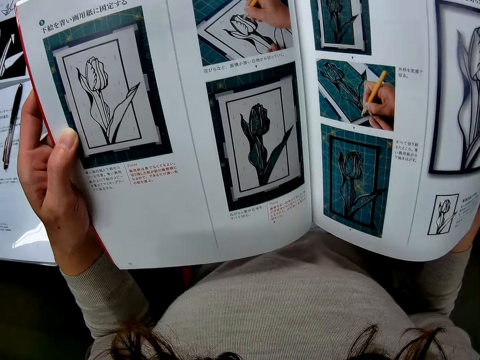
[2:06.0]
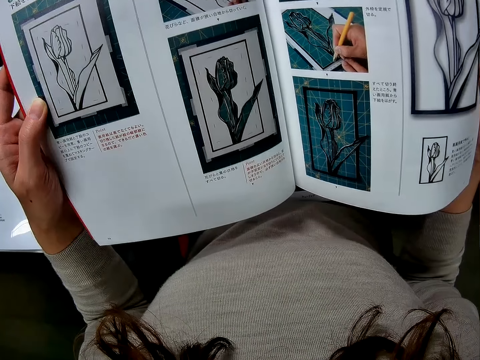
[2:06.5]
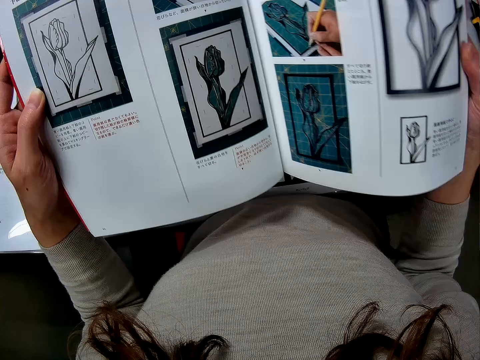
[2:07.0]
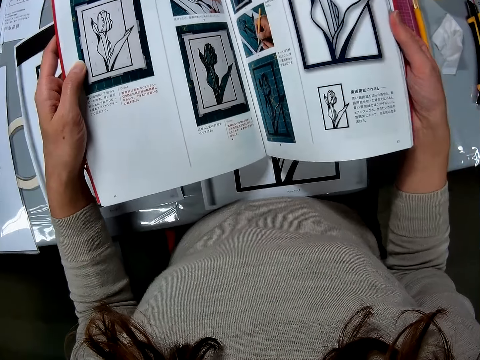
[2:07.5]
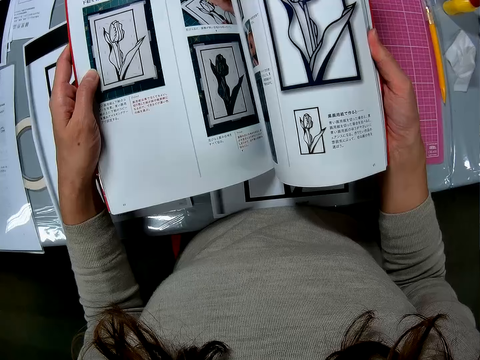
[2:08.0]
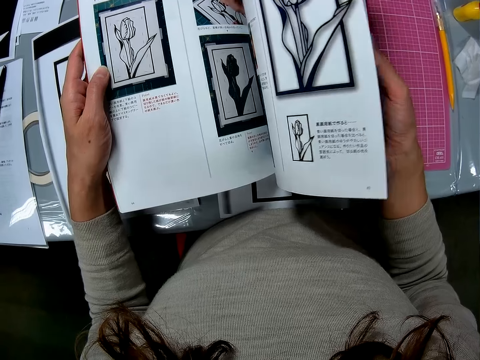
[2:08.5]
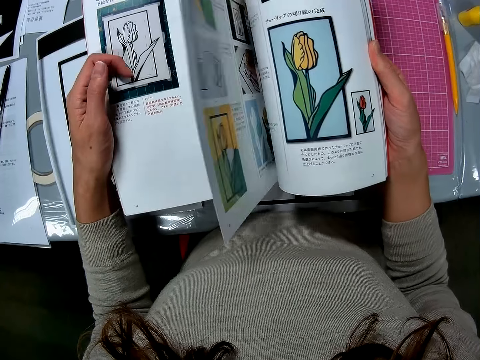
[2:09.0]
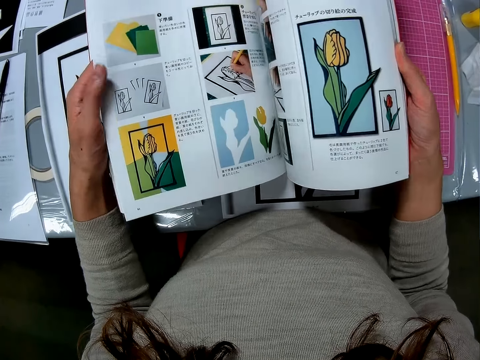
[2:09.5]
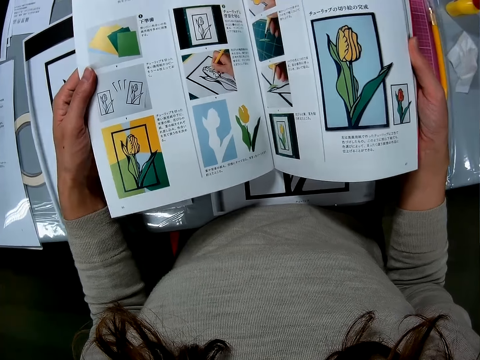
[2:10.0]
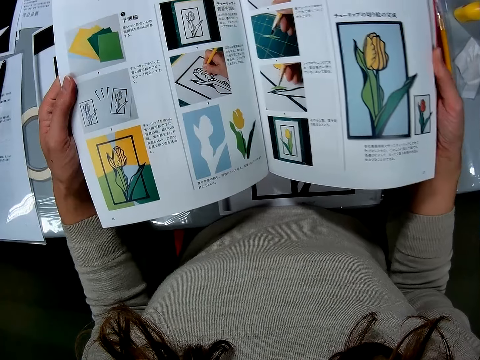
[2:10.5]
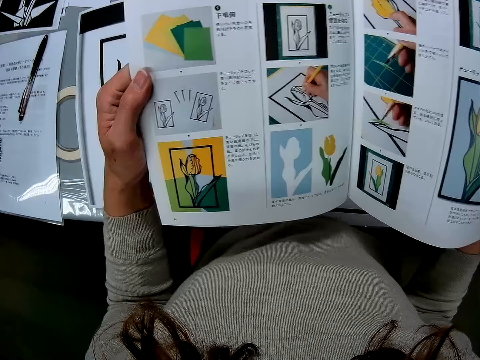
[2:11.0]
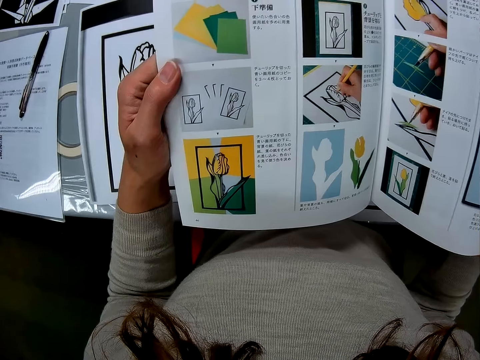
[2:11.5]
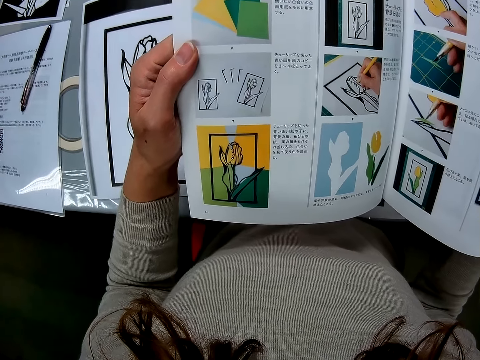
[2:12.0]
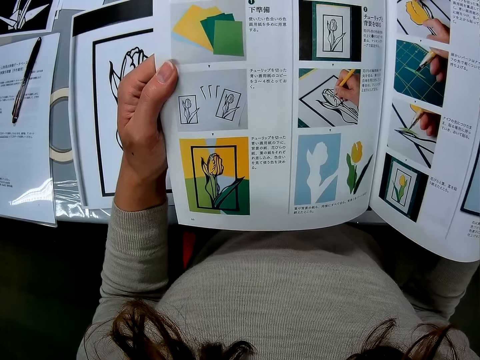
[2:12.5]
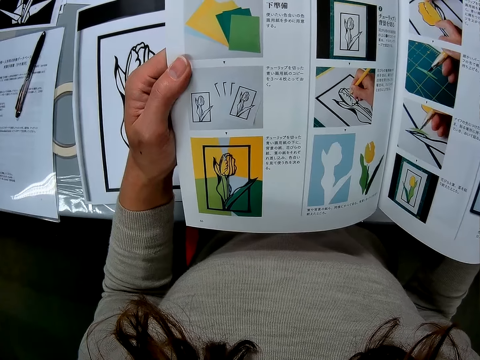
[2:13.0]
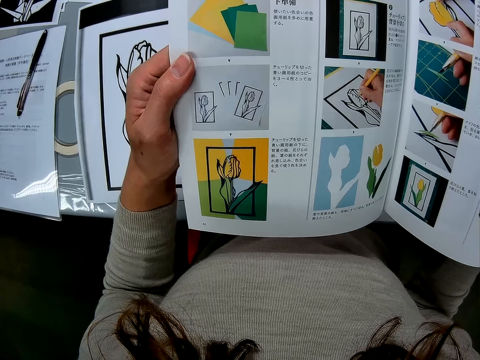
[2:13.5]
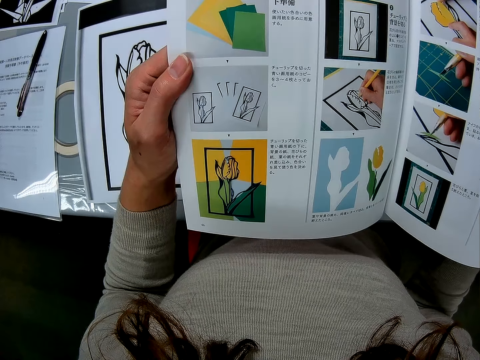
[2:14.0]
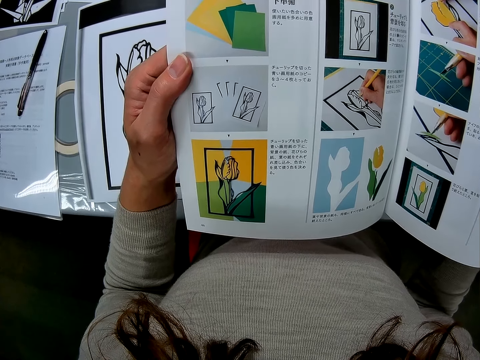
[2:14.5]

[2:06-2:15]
The camera wearer flips the pages of the photobook. They open a page.

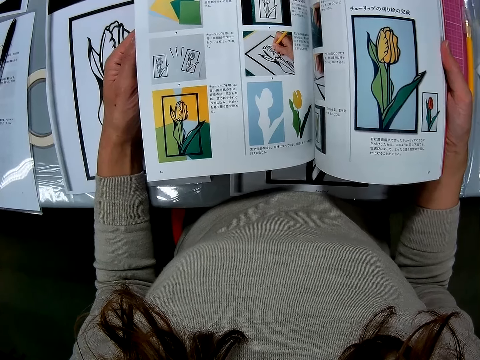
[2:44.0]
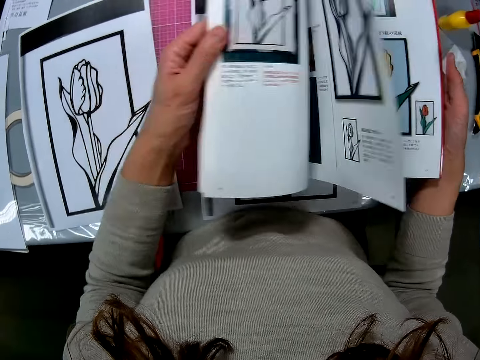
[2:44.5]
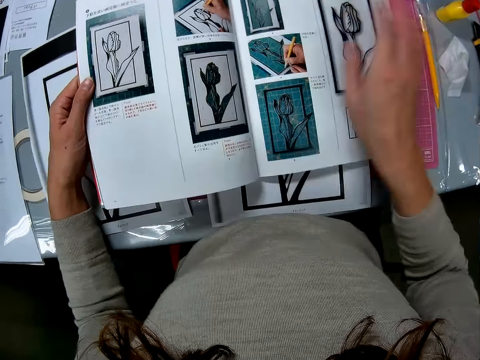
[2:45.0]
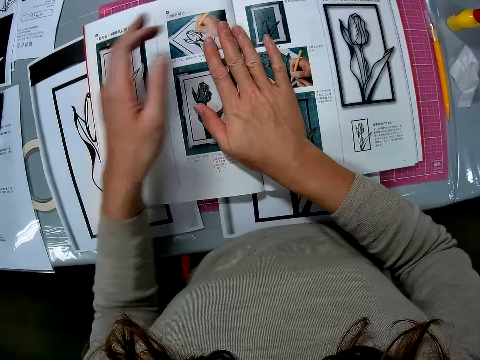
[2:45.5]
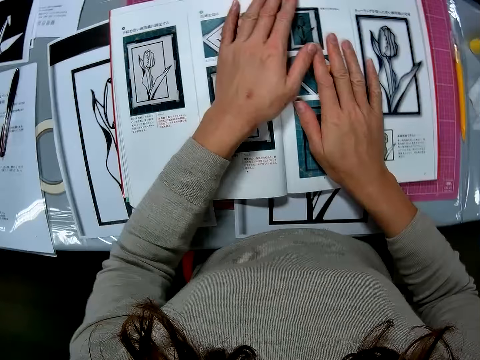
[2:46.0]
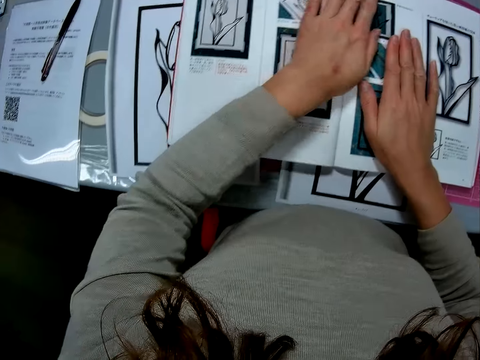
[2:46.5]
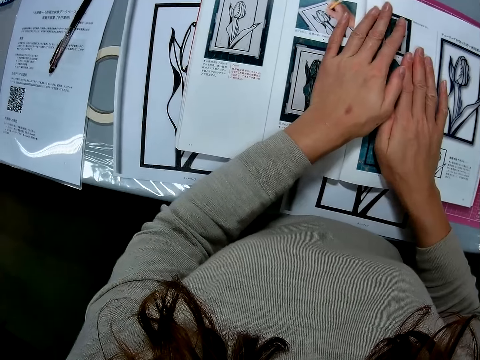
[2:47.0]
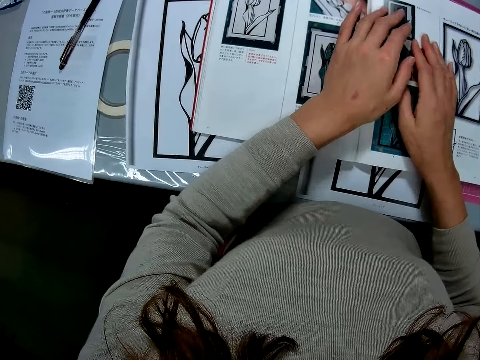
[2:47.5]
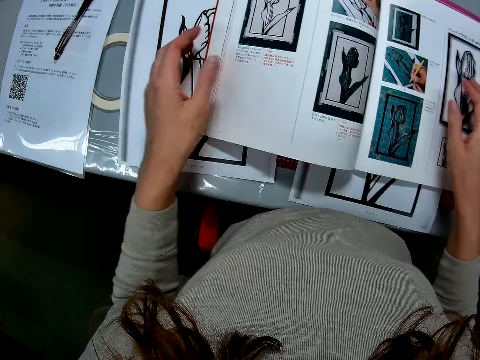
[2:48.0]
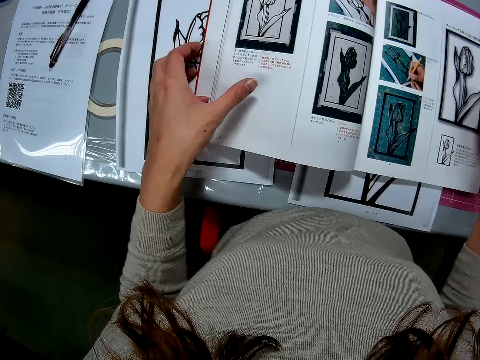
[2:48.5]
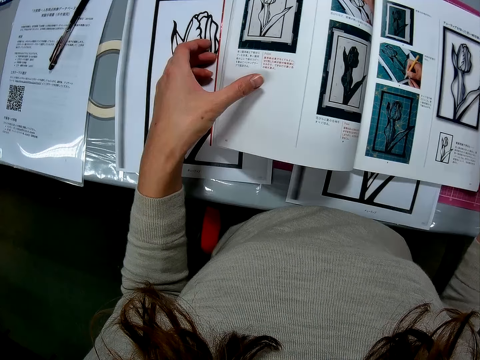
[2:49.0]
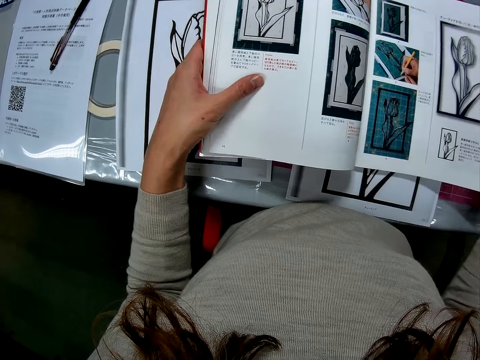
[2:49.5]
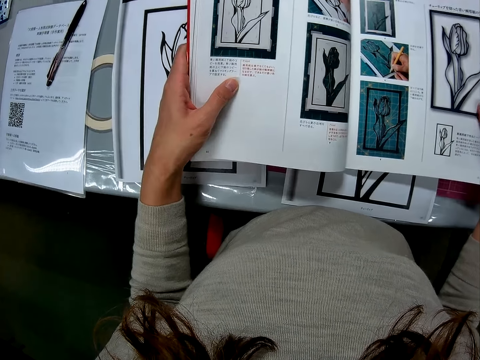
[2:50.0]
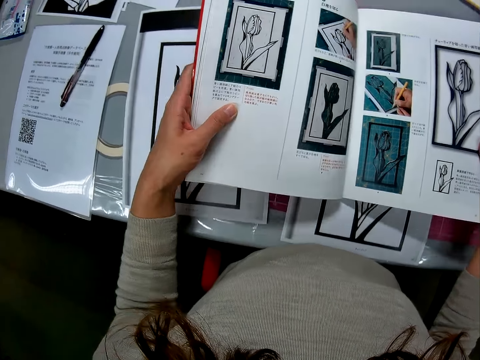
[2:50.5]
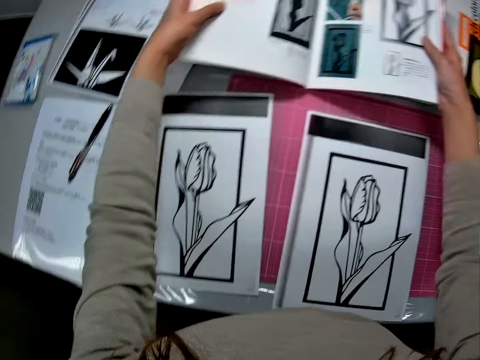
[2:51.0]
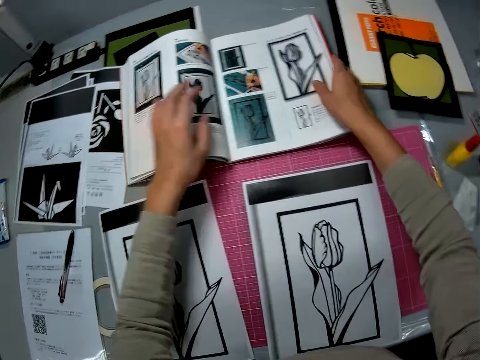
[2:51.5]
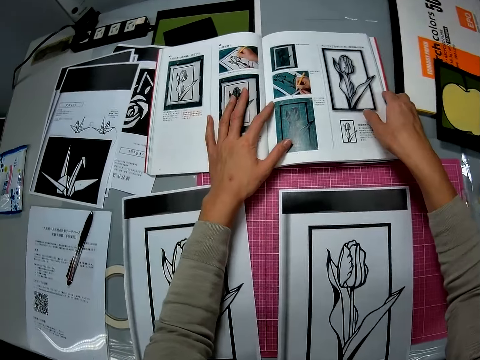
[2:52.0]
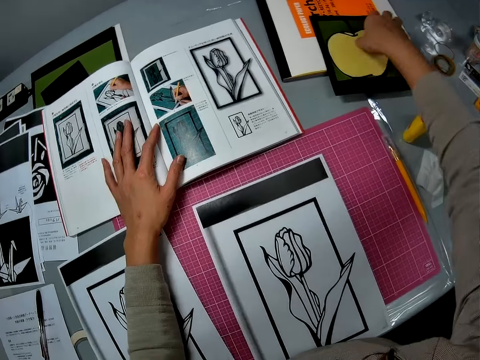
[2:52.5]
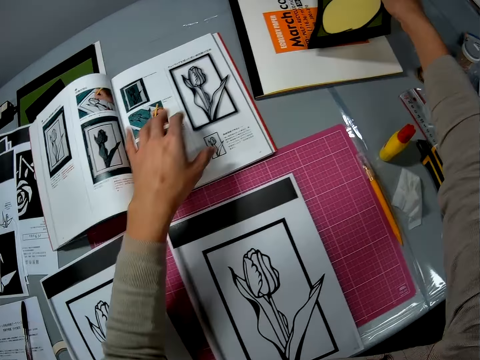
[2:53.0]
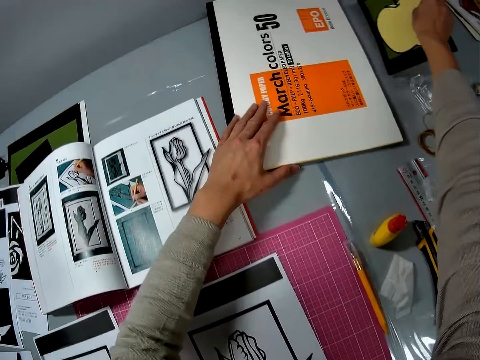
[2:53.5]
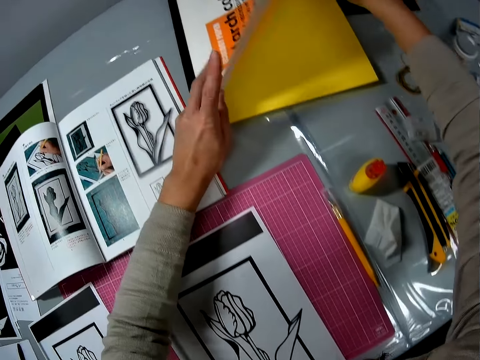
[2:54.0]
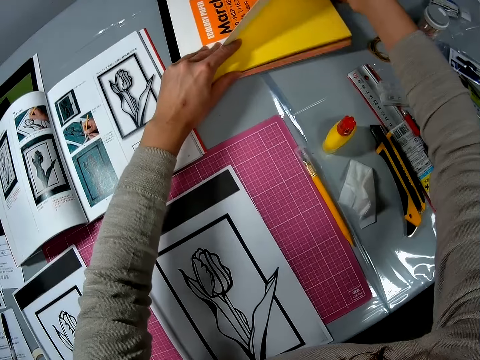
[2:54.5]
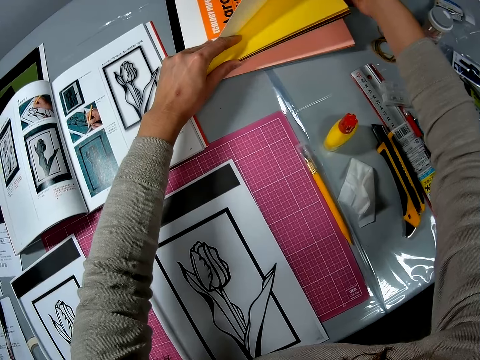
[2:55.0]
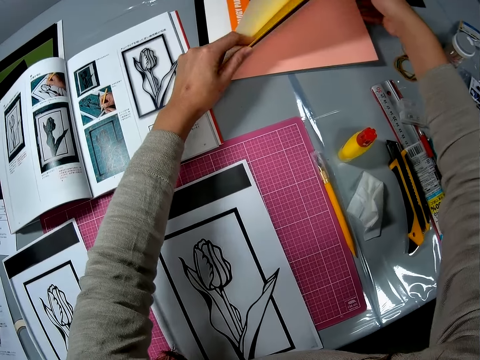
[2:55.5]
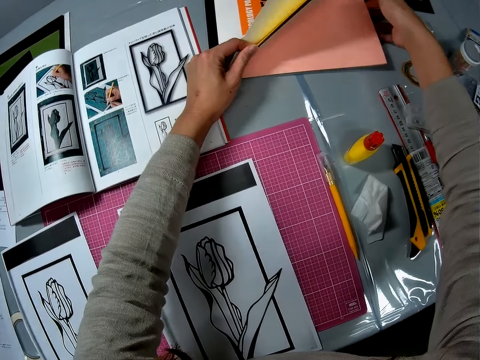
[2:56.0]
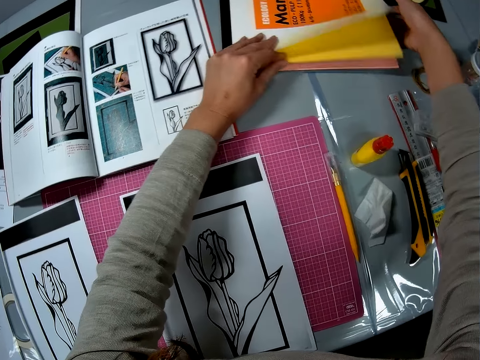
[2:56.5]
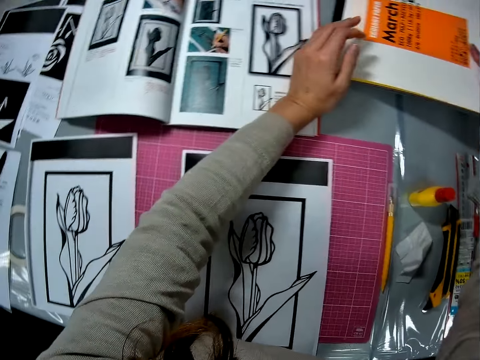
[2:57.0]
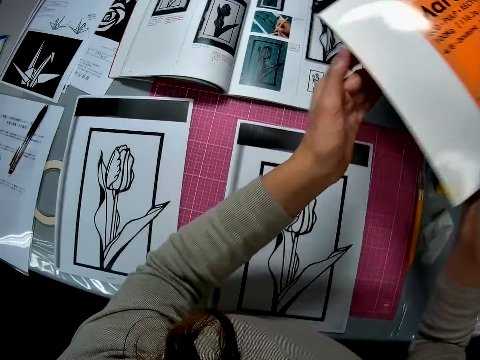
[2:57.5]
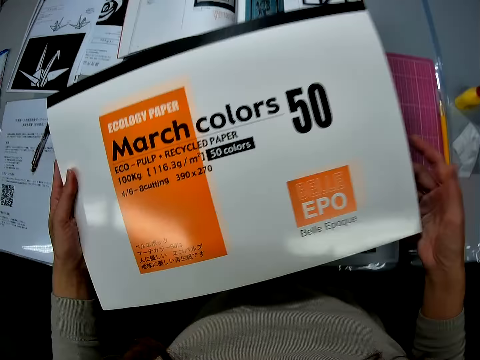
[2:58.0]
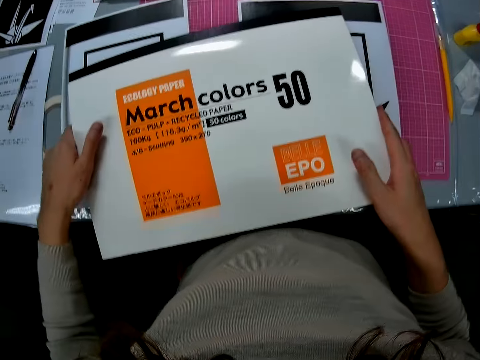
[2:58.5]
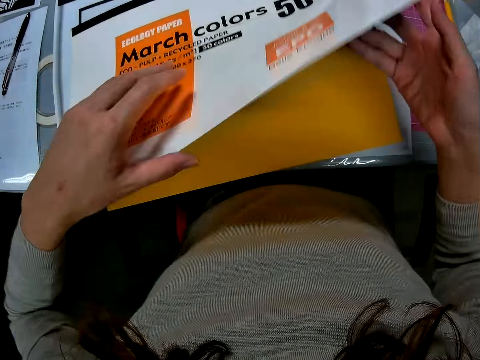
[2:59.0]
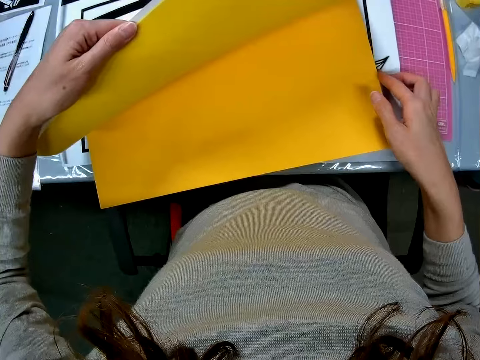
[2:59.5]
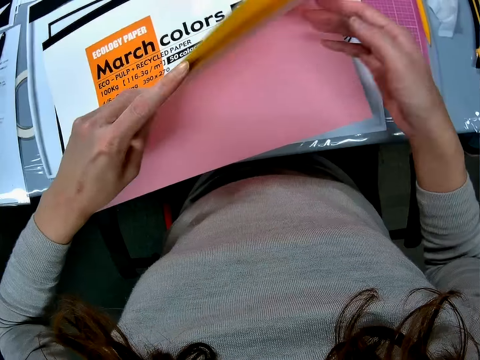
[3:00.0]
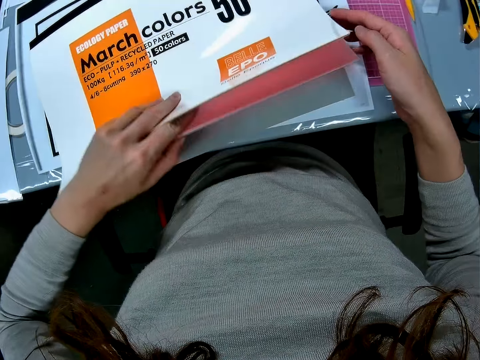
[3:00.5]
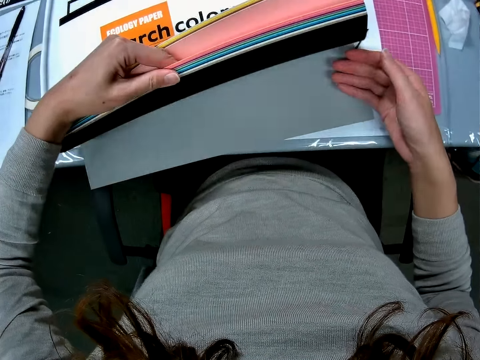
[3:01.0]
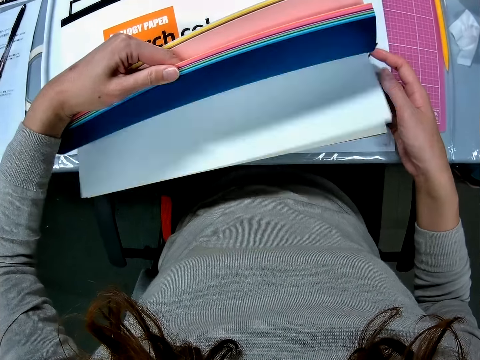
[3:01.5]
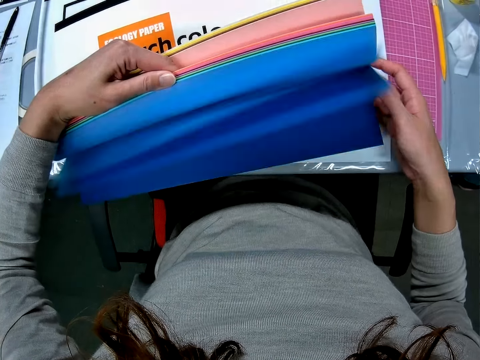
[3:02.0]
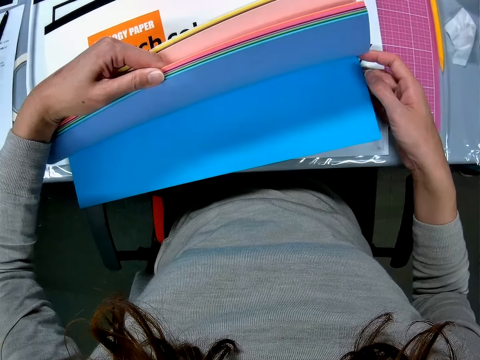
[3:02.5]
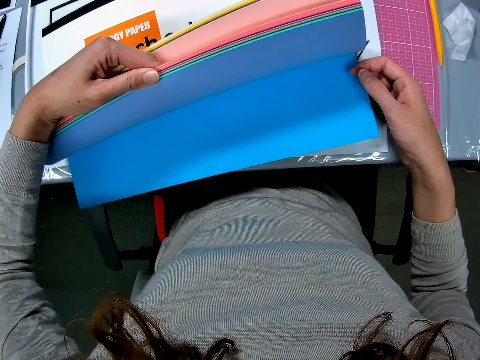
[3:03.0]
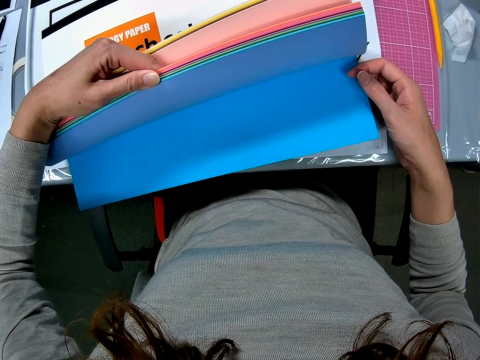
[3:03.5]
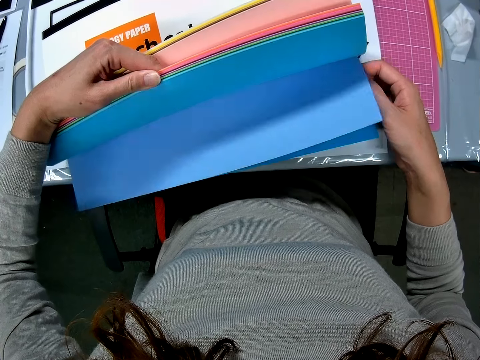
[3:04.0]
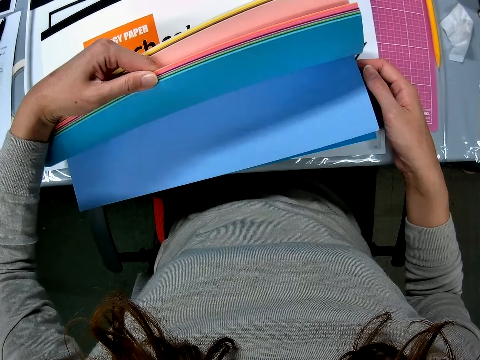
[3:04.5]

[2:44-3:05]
The camera wearer presses a page. She places her hands on the photobook. She adjusts the photobook on the table and puts the book away. She picks up the paper craft on the table. She opens a sketchbook on the table. She puts the paper craft away. She flips the pages of the sketchbook. She picks up the sketchbook on the table. She places the sketchbook on the table. She opens a page. She flips the pages of the sketchbook on the table.
